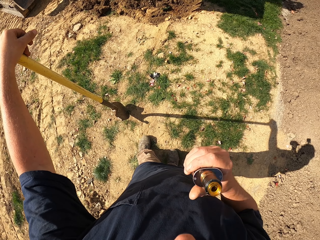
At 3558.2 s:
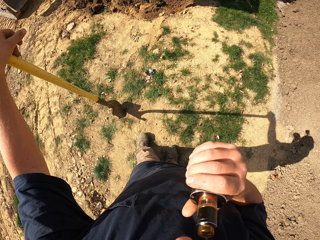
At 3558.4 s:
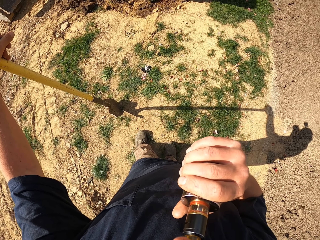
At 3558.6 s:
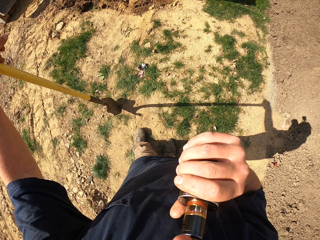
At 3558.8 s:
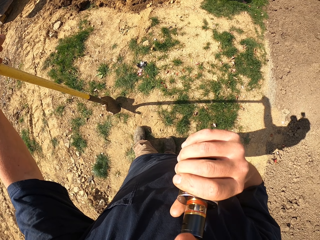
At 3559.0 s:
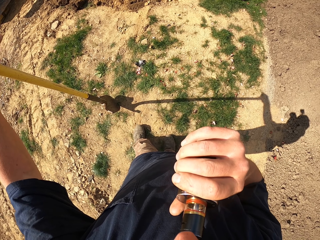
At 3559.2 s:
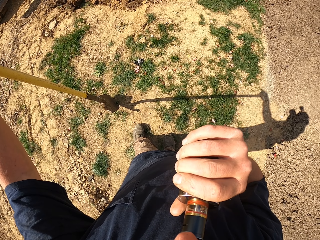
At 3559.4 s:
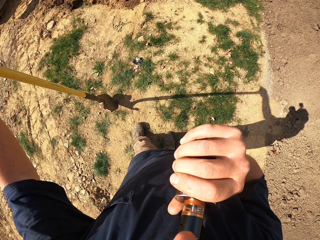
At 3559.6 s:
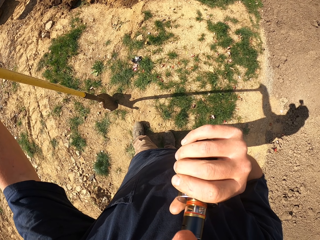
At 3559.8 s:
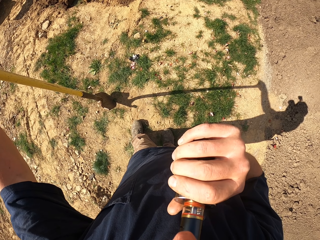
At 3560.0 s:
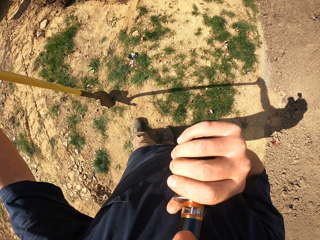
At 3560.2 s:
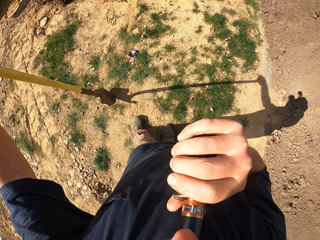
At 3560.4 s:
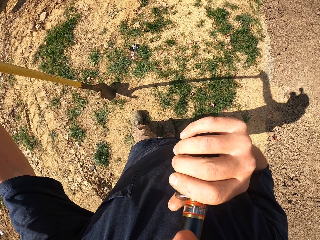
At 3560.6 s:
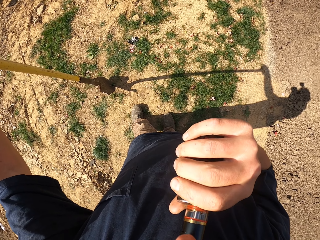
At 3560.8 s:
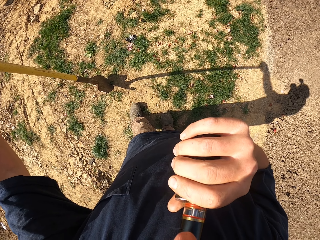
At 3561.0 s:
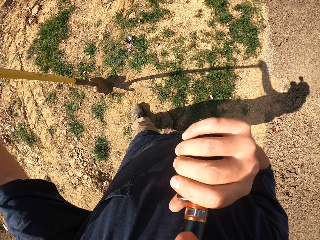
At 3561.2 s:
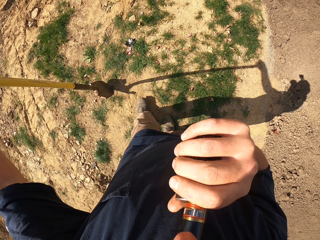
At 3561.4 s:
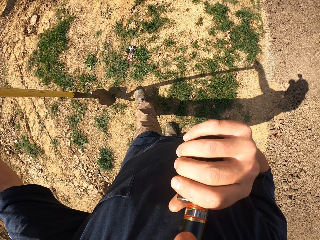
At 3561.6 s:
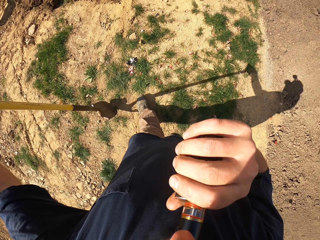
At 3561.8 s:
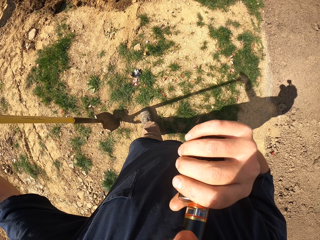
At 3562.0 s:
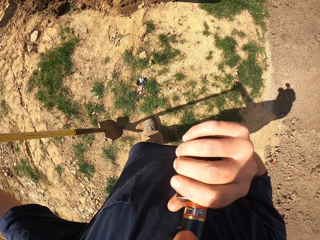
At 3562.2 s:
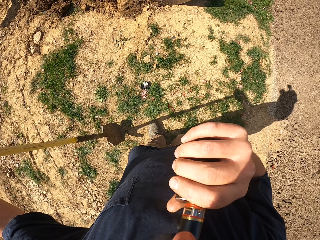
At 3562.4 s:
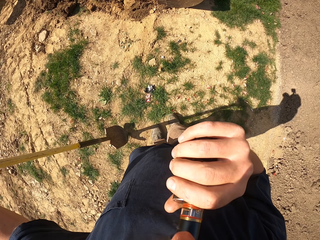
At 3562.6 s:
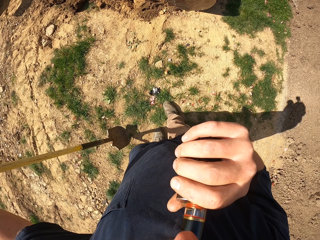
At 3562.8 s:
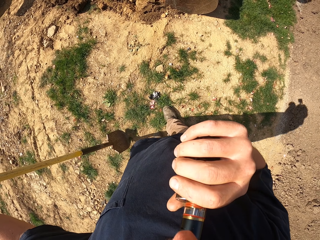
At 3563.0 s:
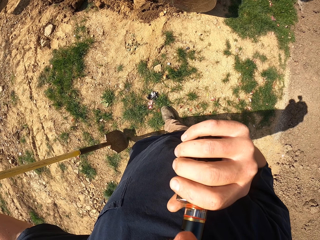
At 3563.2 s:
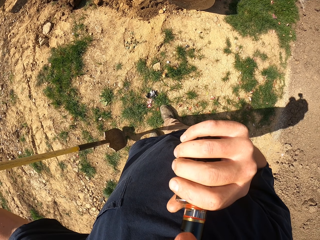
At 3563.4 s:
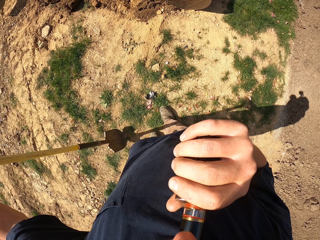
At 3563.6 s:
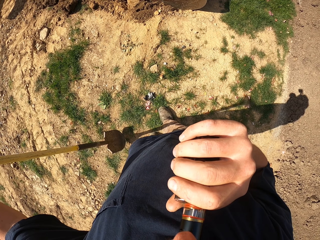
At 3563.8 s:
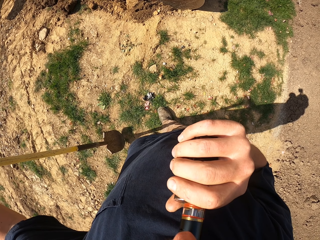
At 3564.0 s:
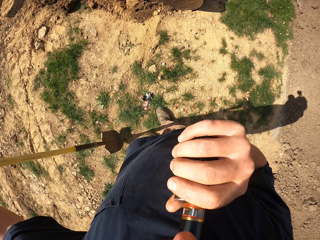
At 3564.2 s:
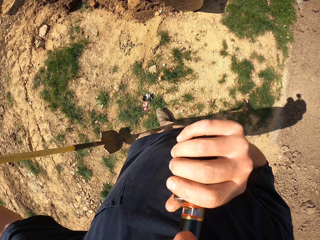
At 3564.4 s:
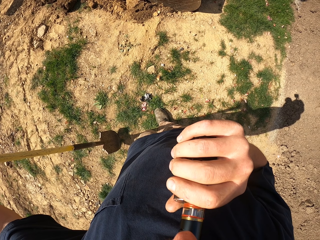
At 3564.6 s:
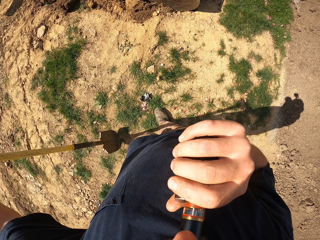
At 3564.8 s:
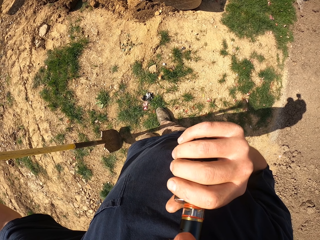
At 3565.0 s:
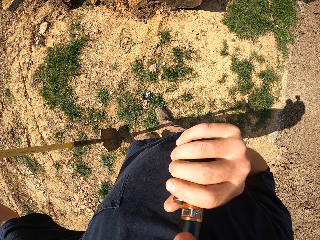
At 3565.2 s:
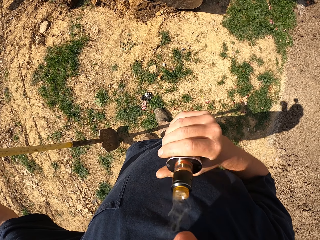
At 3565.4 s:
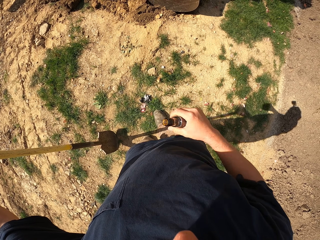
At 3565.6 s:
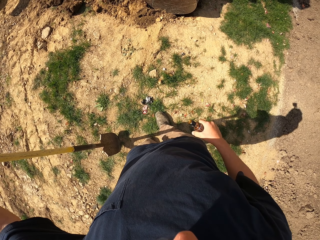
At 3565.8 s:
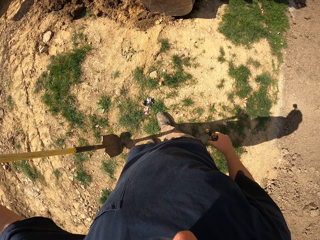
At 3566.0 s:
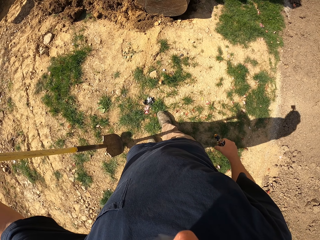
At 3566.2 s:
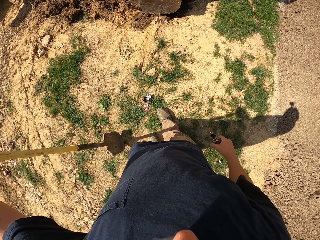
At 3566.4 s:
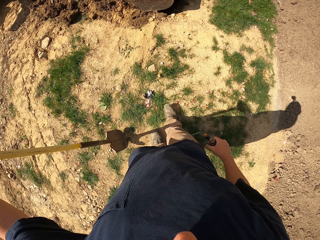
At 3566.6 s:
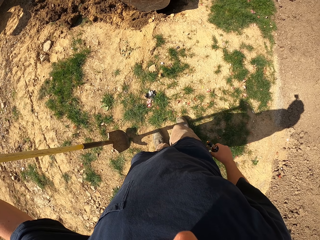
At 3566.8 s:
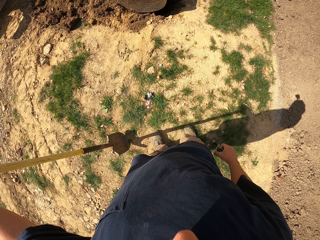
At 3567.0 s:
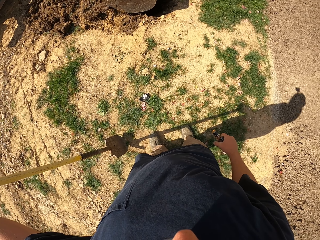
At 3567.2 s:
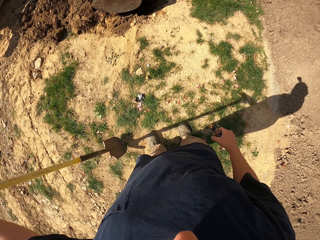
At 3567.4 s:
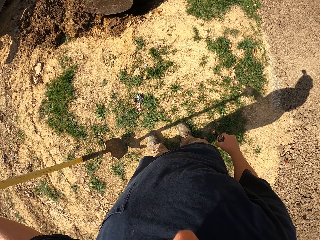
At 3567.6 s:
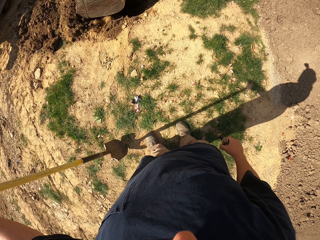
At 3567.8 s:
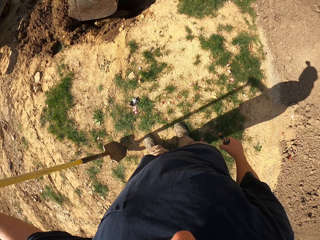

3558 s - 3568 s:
The camera wearer smokes an electronic cigarette or bottle. They move towards the excavator. They withdraw the electronic cigarette from the mouth. They lower the bottle.

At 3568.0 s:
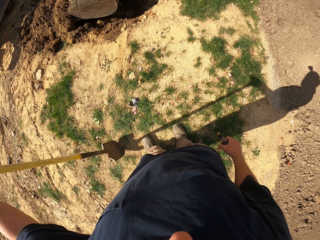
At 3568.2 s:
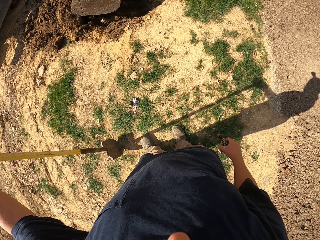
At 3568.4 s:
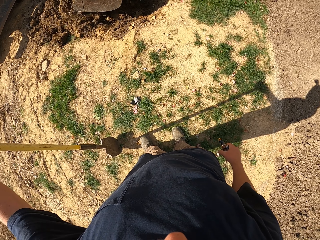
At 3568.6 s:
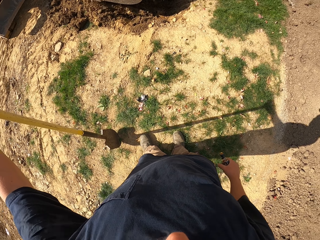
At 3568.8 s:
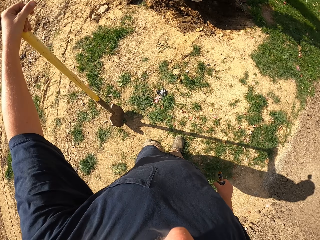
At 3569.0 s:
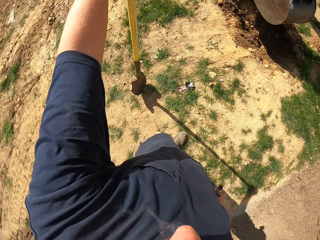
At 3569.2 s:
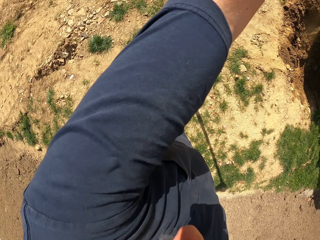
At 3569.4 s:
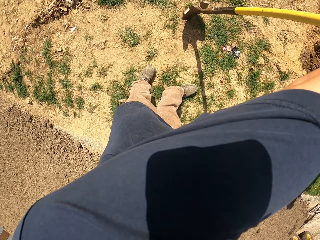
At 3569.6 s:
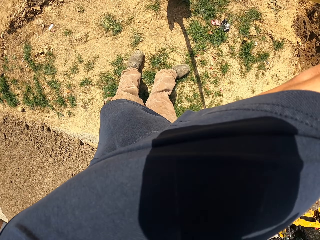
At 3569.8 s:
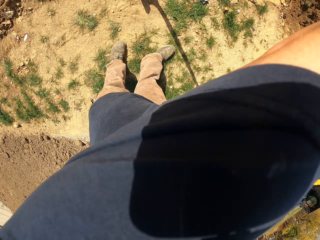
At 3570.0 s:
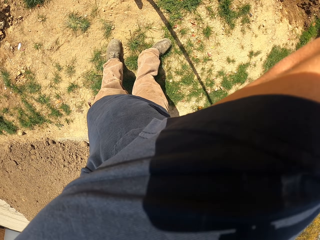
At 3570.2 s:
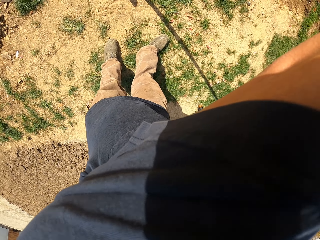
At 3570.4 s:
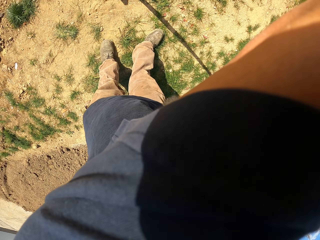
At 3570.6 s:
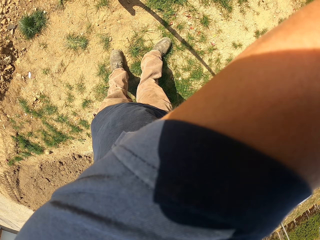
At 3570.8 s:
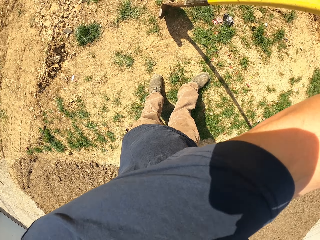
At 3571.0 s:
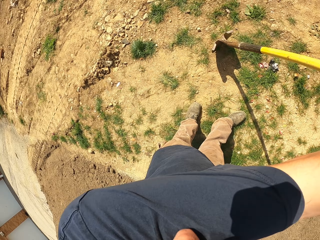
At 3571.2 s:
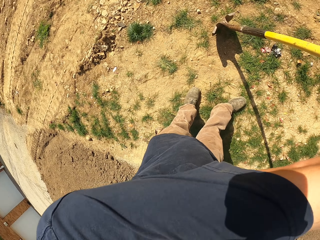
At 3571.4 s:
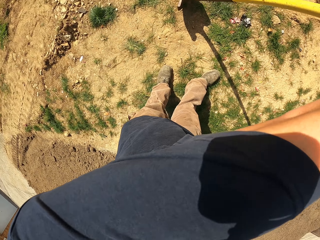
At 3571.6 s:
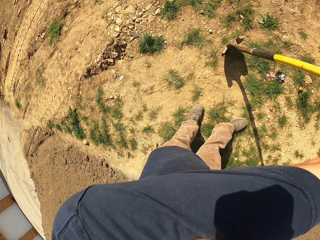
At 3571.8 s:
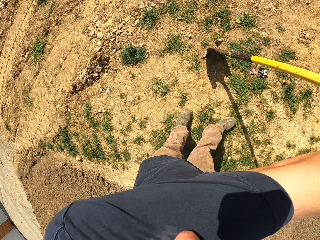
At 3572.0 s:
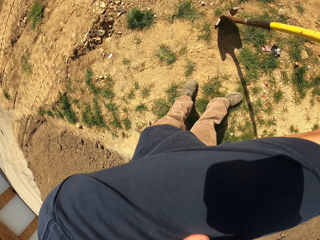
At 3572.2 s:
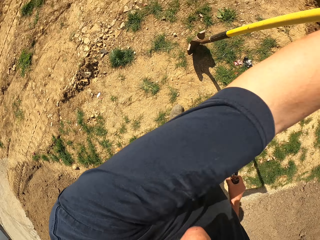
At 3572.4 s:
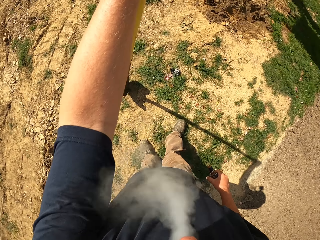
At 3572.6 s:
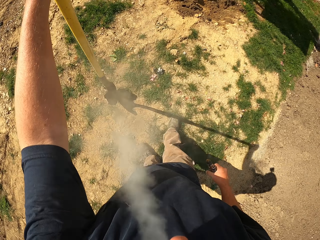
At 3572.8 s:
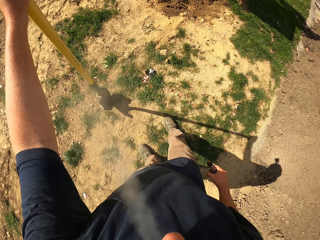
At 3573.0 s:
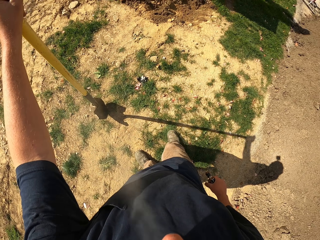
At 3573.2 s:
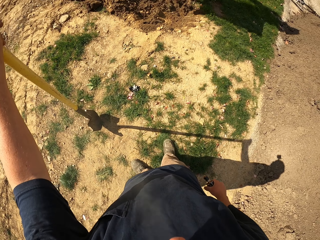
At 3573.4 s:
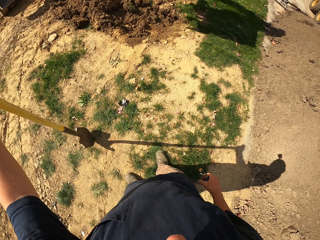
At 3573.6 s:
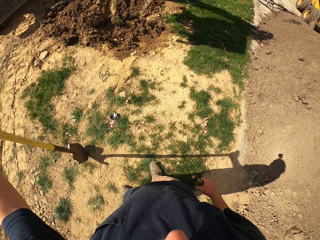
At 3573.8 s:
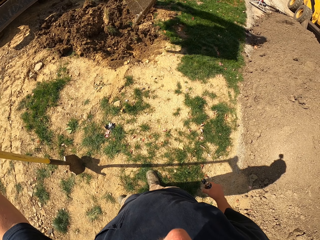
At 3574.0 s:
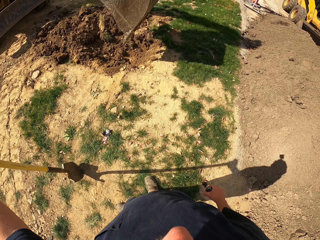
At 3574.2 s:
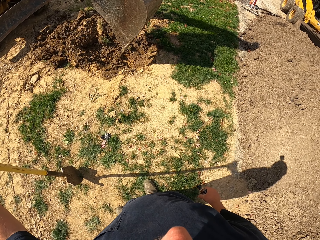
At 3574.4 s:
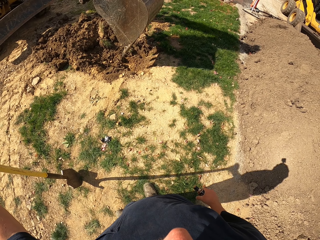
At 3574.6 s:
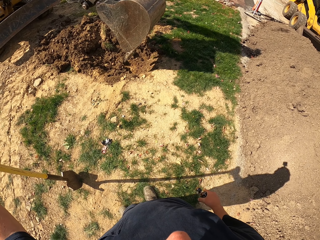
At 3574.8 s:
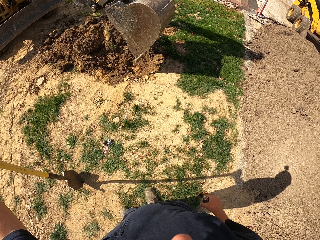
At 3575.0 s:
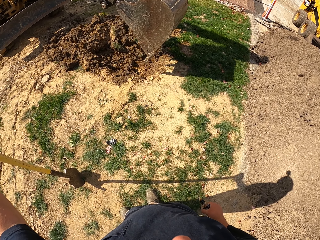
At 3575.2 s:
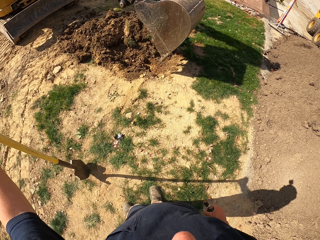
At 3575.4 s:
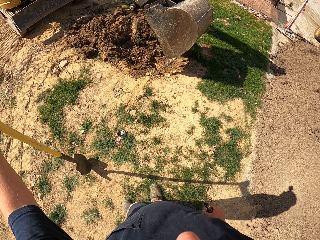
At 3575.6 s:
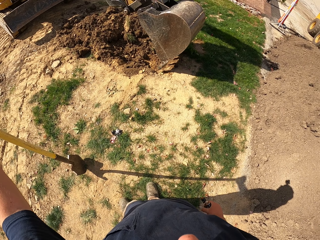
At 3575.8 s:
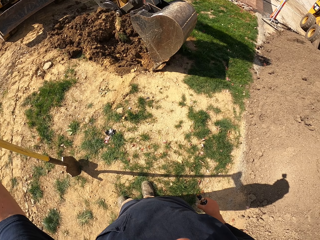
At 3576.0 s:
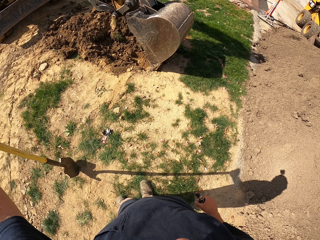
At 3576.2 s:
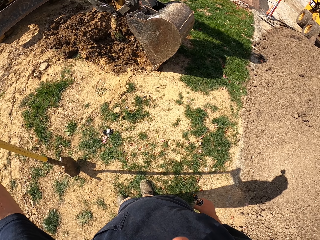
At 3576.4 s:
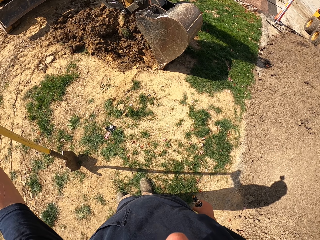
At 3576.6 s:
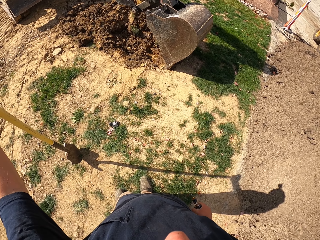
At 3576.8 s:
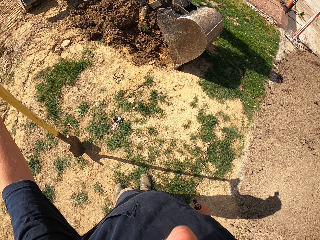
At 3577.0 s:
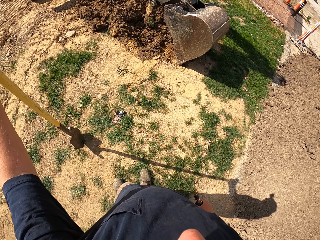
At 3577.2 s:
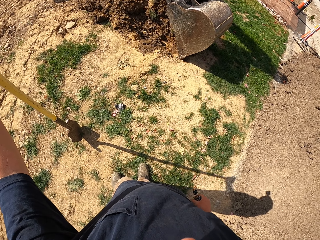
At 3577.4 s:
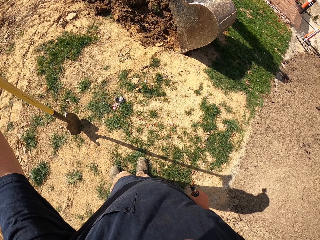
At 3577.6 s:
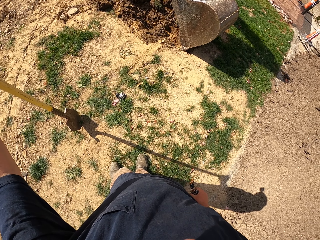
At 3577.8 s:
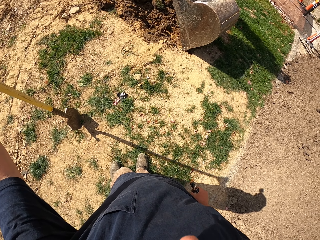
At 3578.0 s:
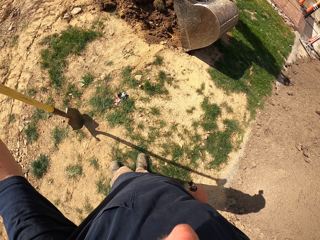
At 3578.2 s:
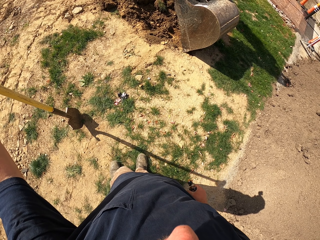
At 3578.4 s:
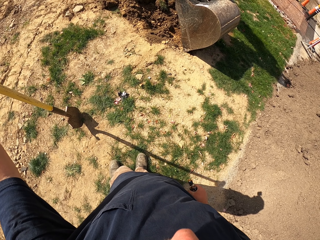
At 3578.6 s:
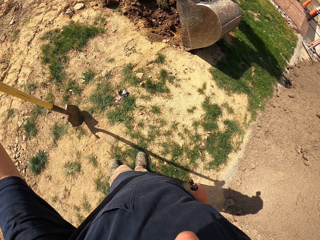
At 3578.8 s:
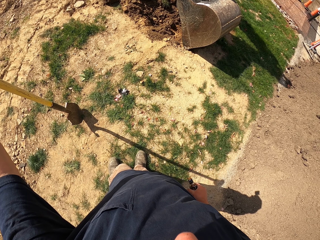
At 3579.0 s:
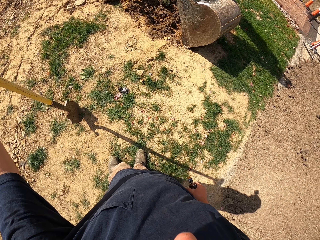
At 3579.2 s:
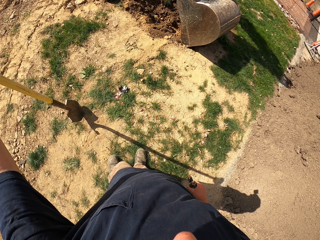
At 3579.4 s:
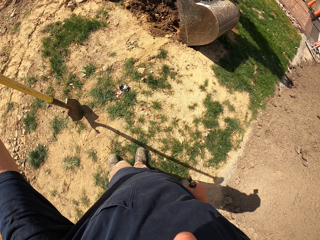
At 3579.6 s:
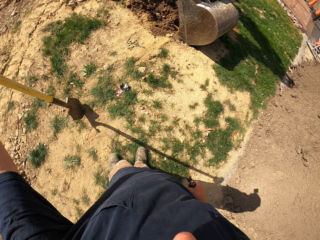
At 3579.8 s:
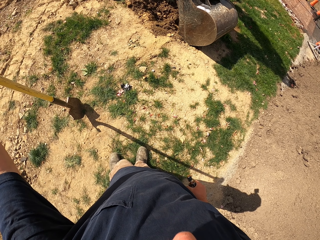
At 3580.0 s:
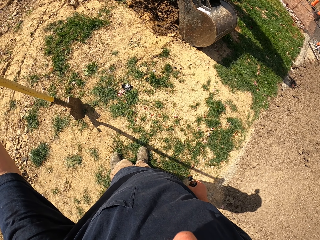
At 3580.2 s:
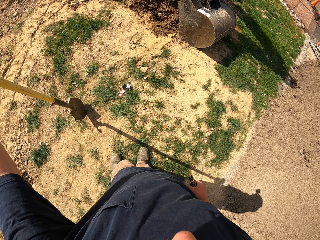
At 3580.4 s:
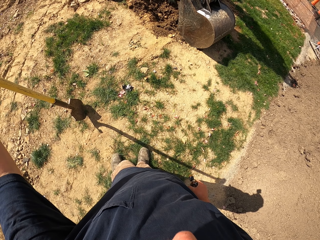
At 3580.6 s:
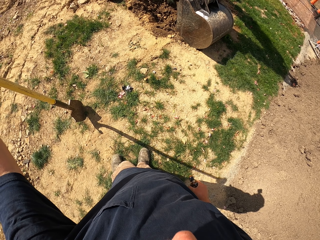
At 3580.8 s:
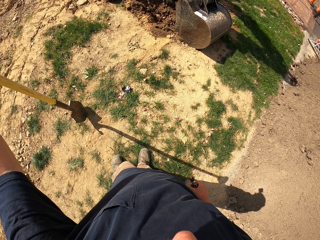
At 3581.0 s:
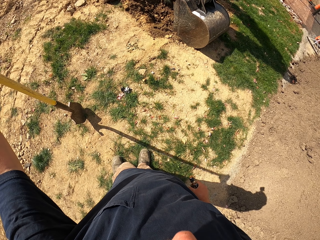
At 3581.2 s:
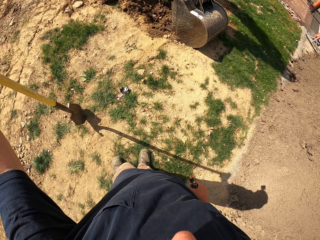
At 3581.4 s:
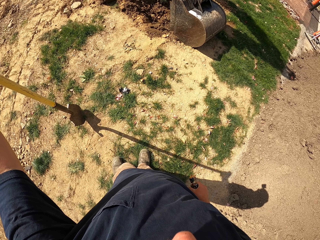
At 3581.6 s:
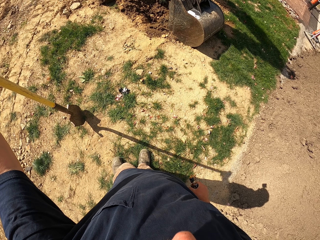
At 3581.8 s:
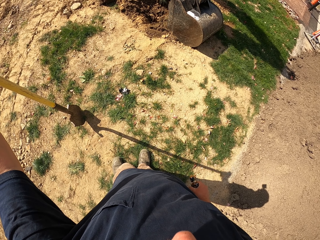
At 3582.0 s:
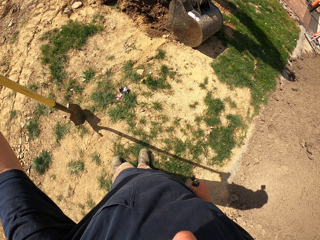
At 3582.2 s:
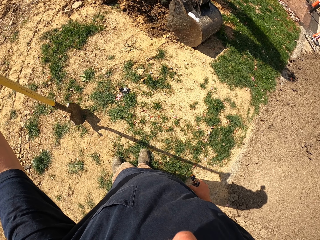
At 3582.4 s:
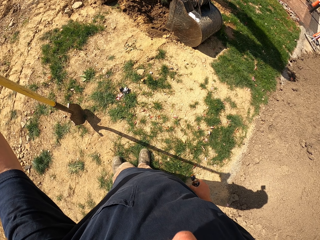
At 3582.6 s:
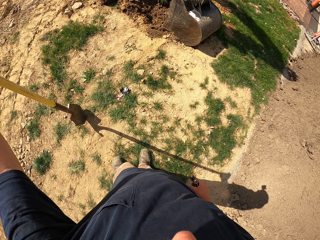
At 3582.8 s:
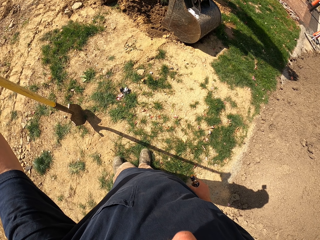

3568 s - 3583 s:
The camera wearer looks at the excavator dig. They look around. They turn around the ground. They breathe out smoke. They step backwards. They look at the excavator dig.
